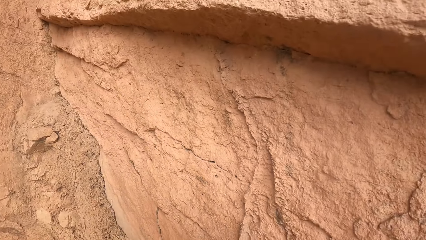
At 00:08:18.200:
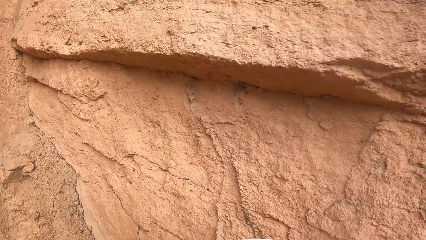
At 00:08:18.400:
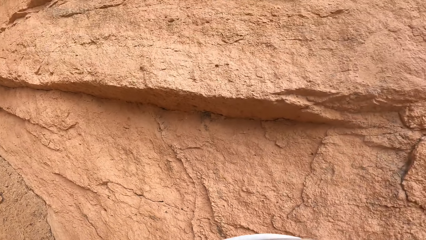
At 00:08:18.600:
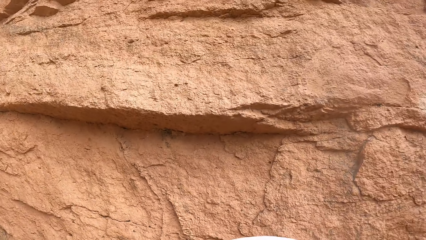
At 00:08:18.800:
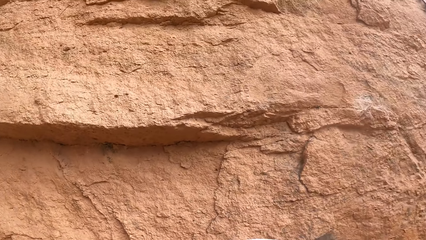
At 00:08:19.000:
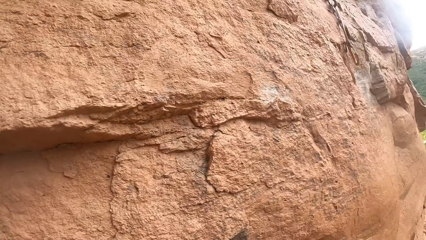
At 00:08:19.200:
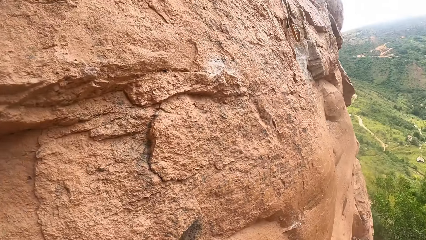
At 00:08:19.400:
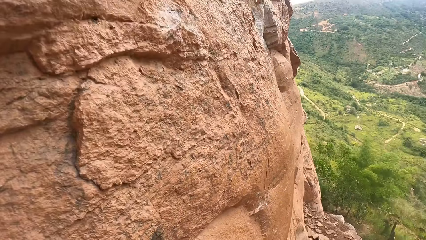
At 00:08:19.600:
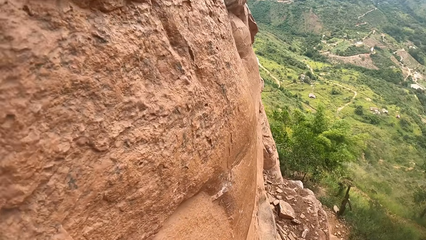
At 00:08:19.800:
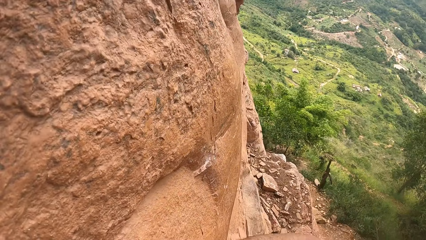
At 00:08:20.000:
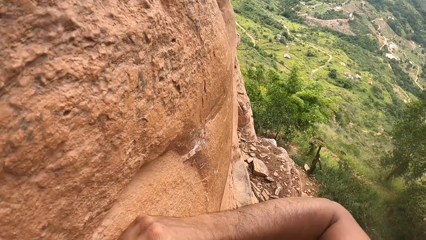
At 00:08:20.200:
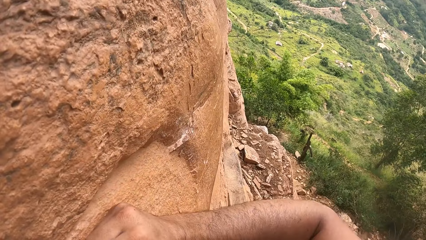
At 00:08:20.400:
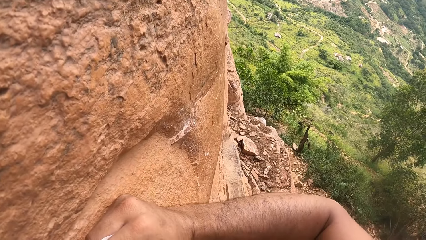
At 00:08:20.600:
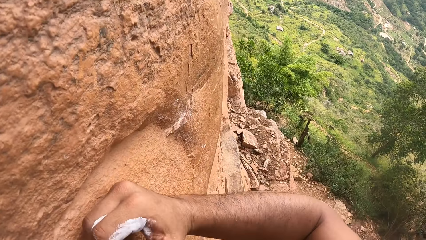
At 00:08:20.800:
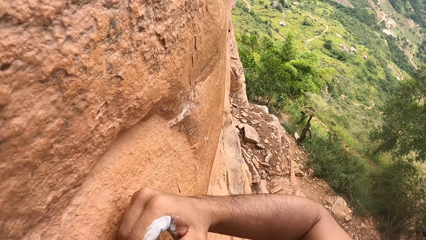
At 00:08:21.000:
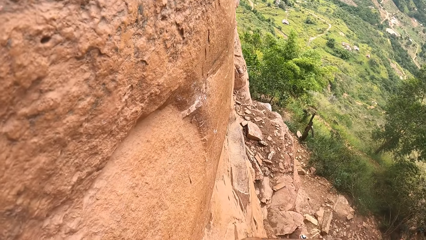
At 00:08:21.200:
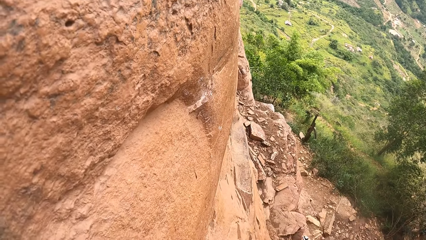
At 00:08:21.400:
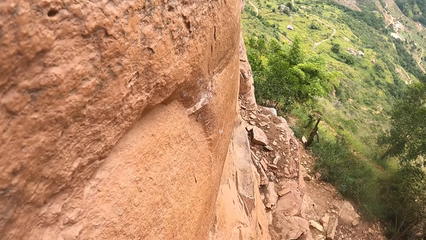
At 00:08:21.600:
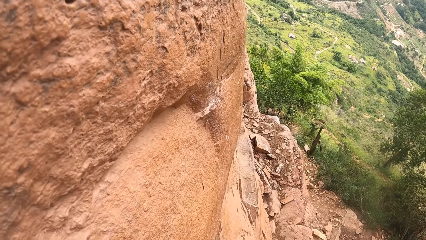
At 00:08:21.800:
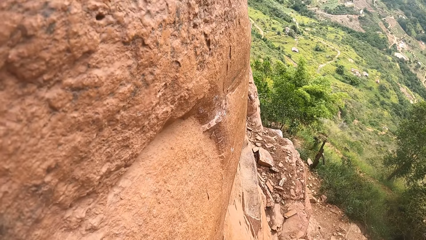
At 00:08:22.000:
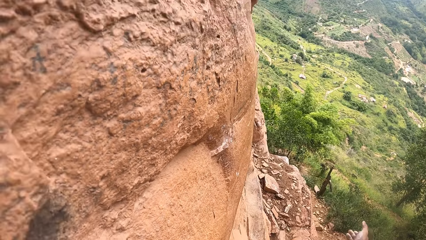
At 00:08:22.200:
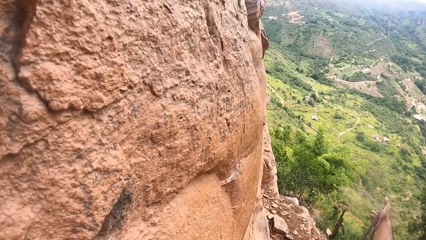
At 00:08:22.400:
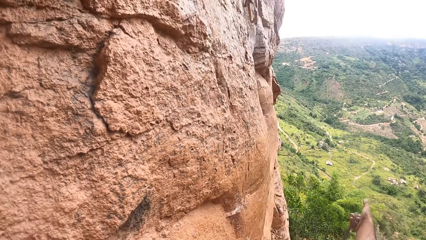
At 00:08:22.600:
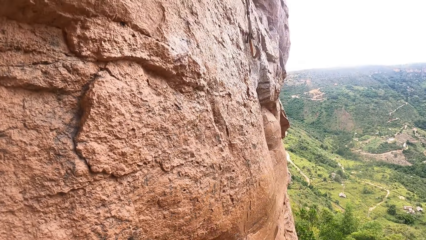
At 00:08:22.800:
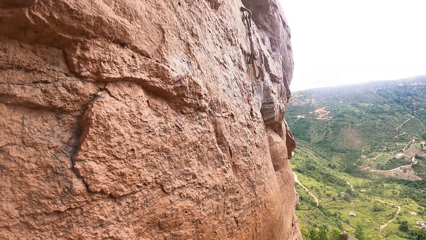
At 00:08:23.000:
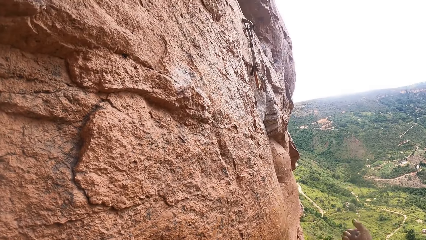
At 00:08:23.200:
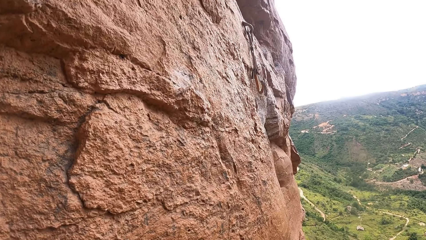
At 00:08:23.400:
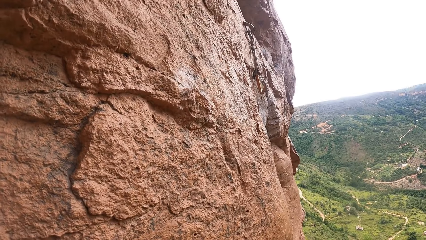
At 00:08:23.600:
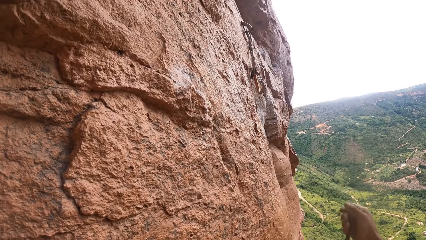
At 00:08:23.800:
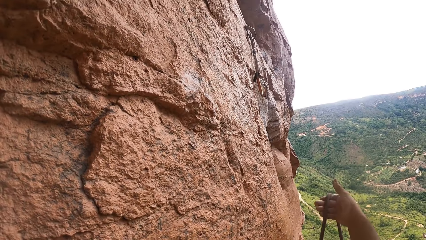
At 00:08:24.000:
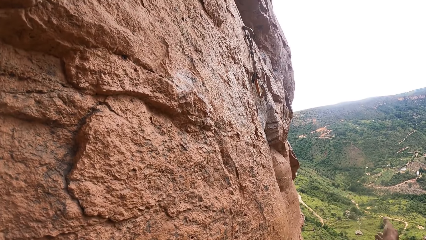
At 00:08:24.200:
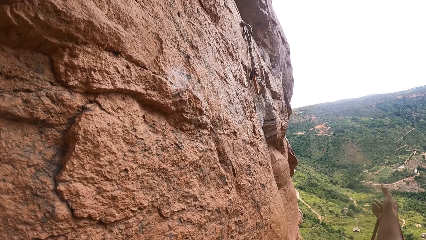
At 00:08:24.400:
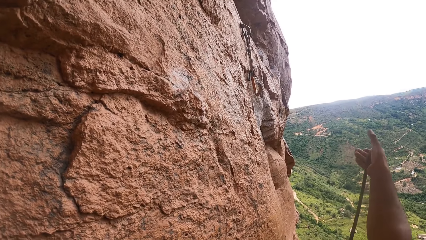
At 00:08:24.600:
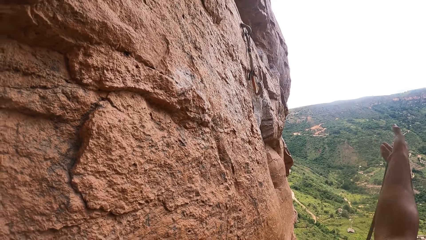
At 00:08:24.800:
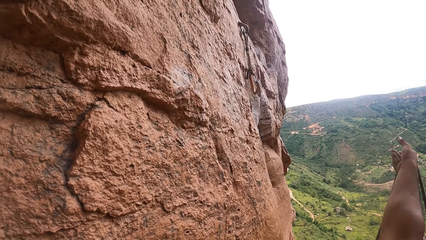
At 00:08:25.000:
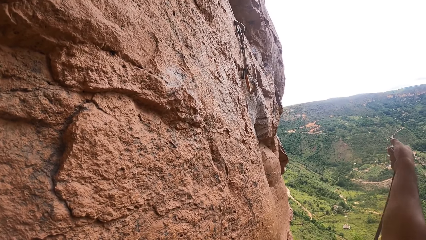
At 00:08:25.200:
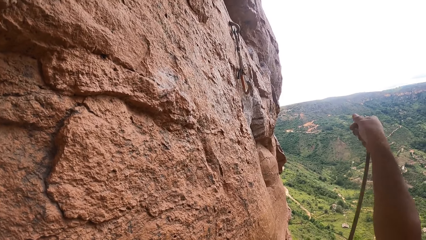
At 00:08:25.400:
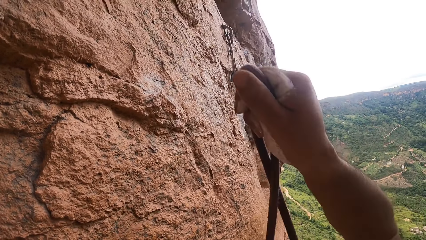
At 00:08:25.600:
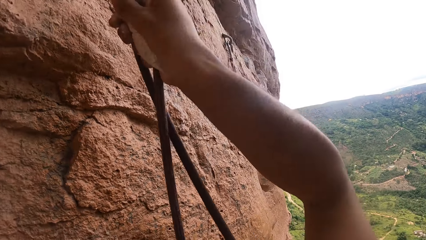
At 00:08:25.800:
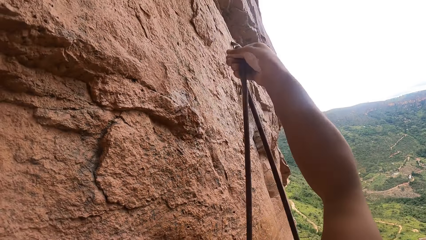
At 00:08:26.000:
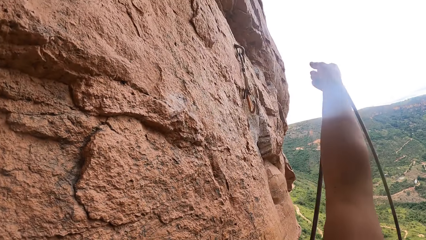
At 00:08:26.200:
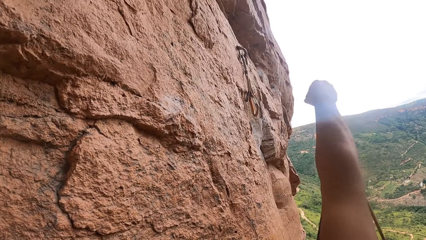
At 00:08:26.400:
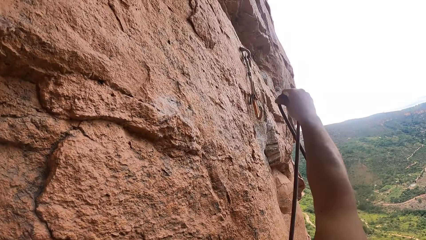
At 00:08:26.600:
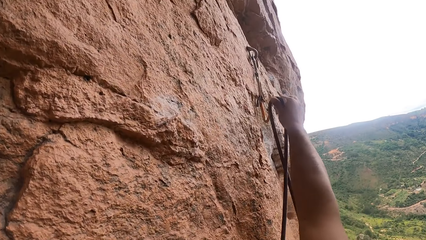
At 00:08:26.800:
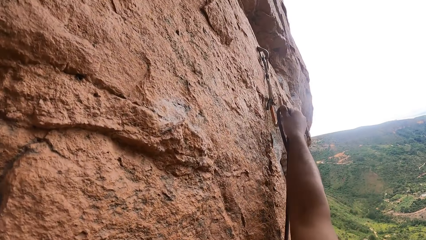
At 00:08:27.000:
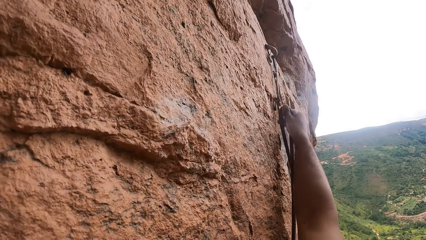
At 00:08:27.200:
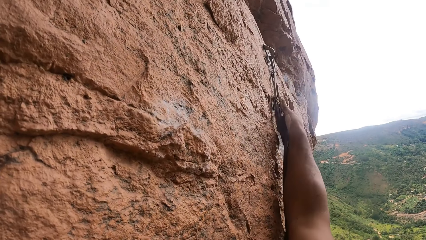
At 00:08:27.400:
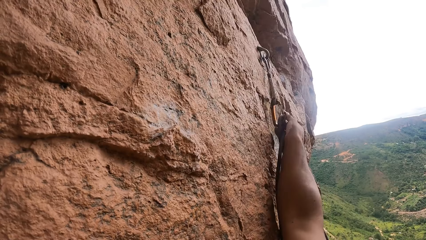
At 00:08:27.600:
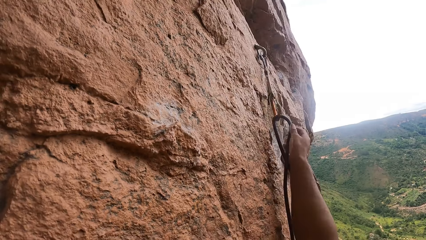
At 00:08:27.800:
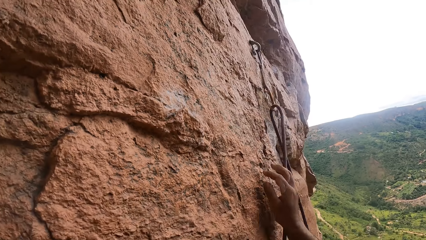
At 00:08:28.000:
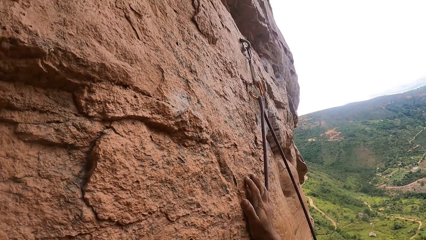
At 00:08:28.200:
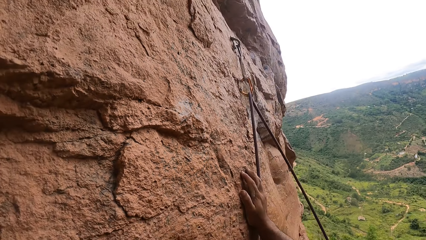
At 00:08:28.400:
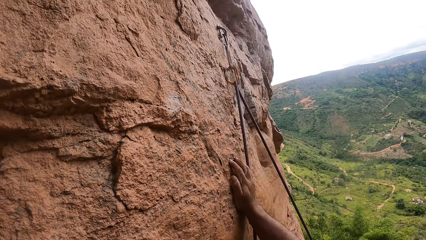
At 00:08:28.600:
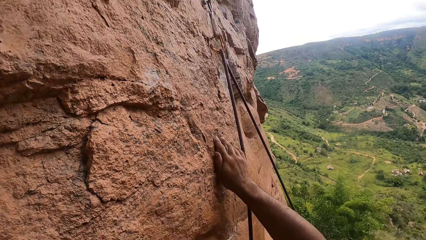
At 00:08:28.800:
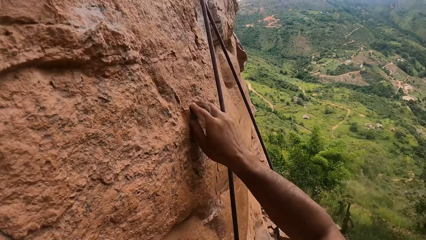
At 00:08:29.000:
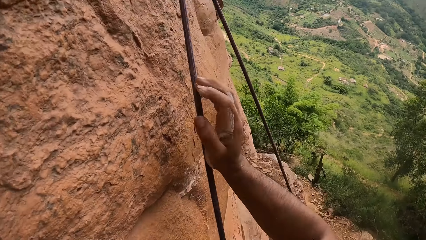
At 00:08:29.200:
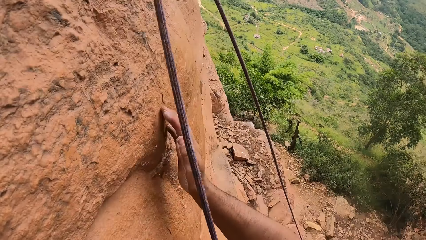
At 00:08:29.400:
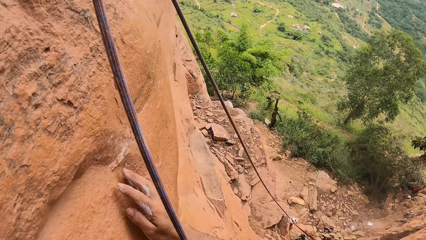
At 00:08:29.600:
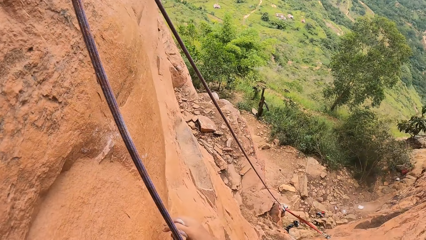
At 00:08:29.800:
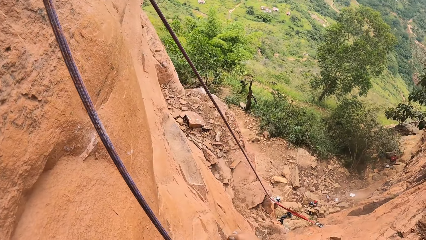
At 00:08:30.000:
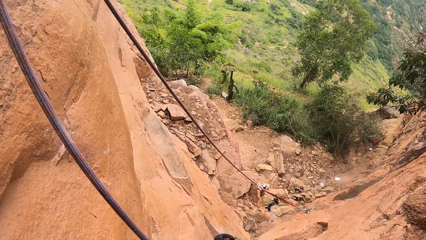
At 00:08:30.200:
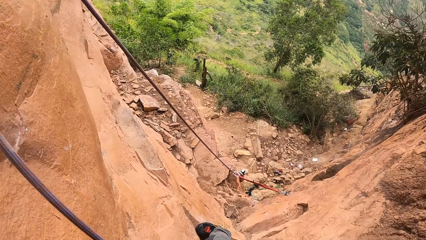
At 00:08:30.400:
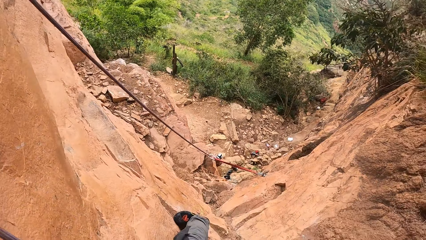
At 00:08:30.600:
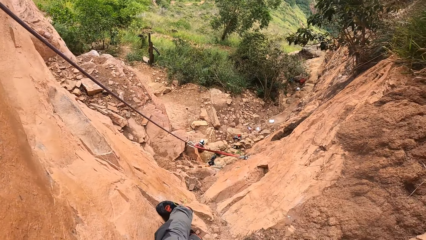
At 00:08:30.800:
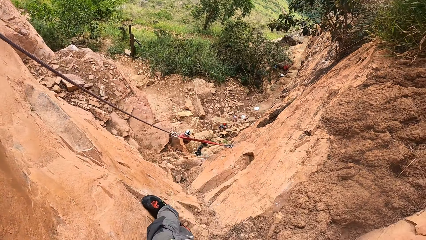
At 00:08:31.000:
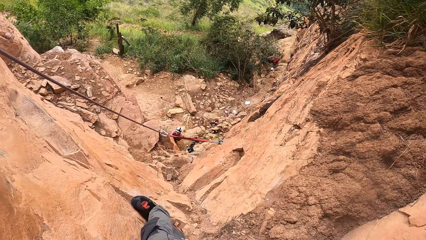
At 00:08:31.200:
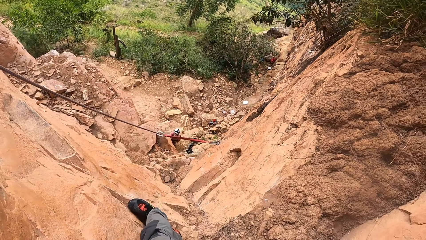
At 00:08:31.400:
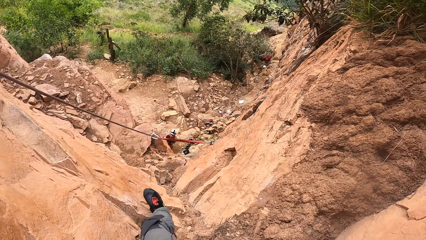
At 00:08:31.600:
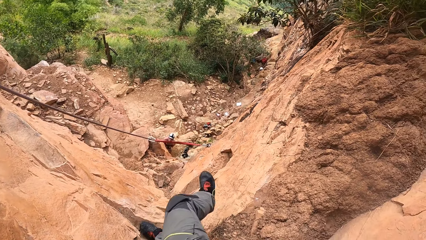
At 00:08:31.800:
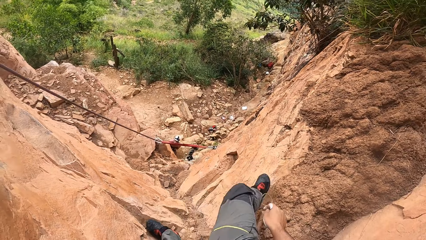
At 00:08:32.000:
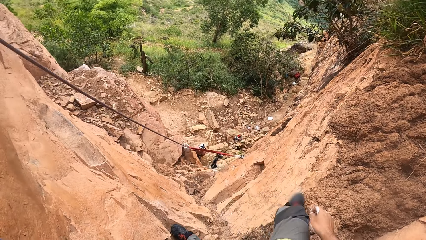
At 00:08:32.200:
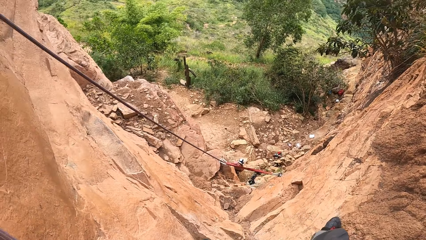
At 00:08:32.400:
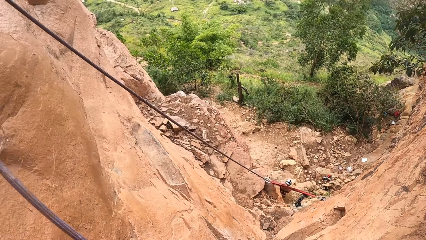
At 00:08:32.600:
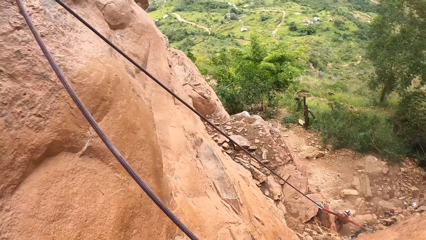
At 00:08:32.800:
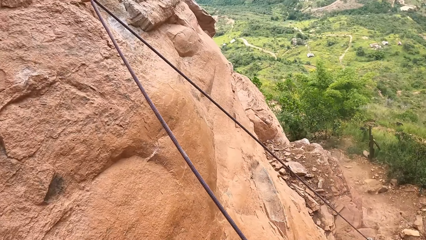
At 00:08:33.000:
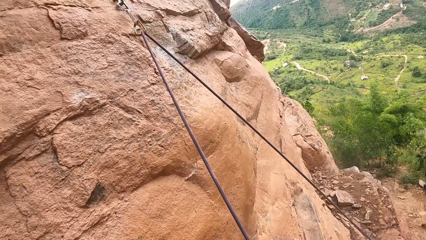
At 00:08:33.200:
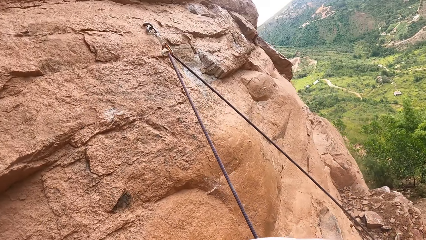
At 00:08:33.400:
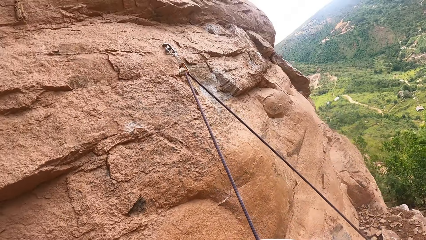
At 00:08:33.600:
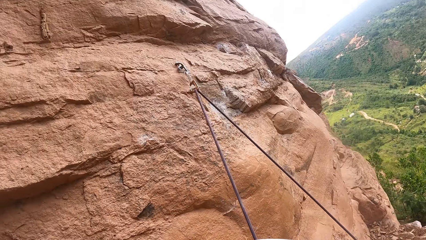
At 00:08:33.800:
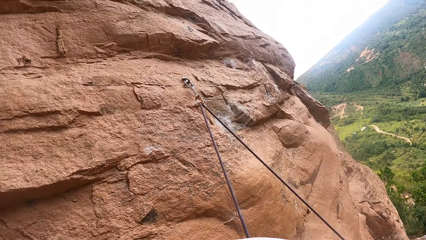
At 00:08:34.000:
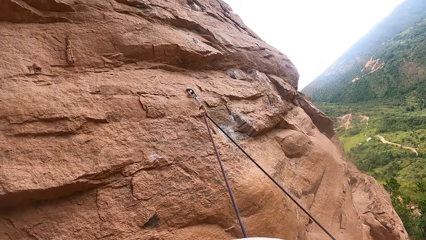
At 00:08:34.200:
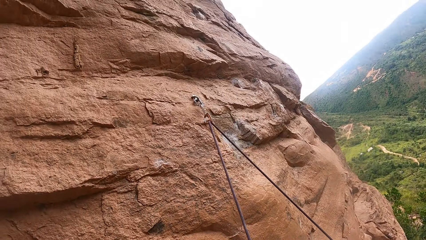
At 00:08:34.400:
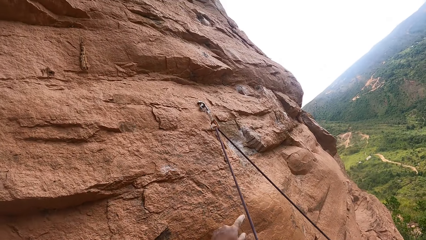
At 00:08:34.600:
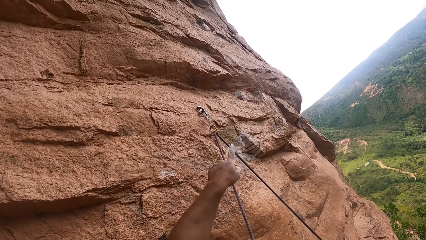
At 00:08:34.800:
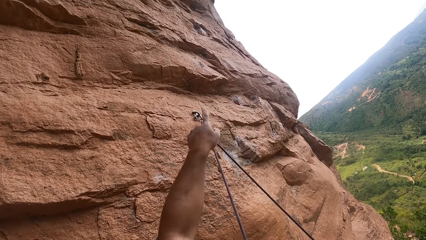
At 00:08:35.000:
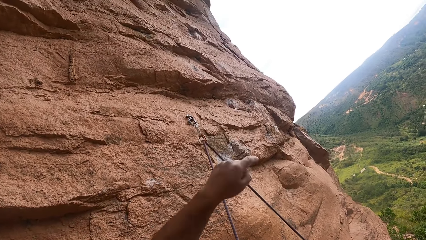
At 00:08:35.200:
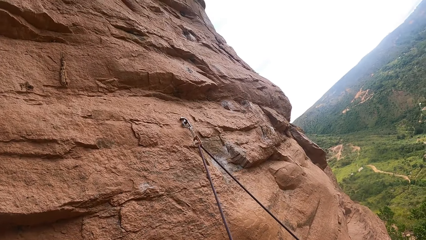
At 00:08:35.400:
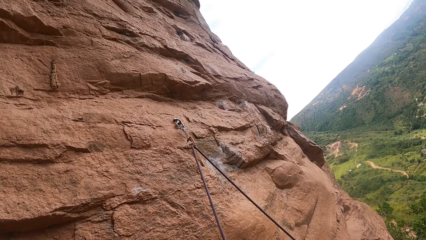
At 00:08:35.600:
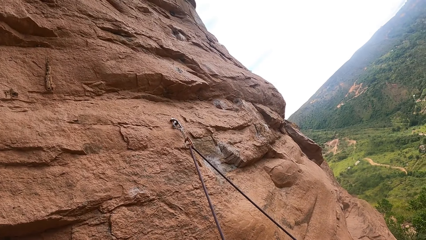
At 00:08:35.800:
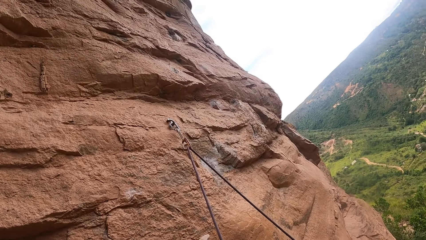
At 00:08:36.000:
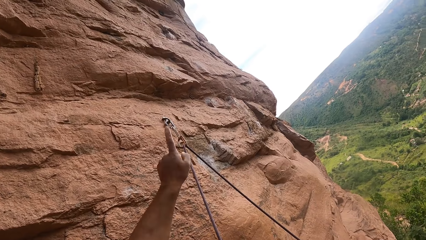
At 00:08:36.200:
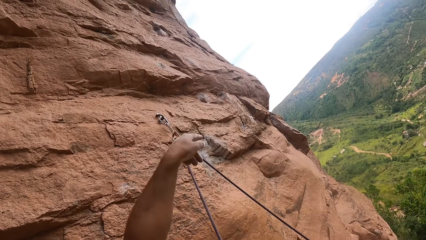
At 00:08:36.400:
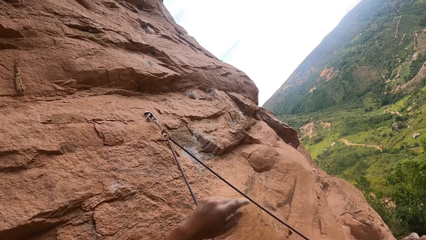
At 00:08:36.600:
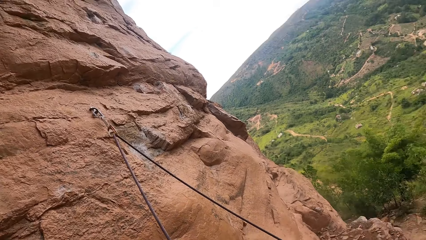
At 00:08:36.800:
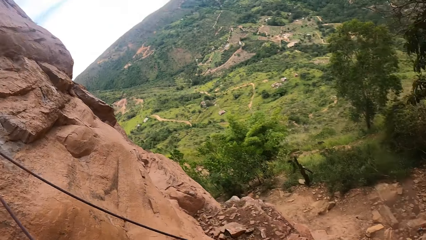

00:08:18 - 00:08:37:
The camera wearer looks down around a rock. They look up on the rock. They pull the rope. They stretch up the rope. They fix the rope to a hook. They touch the rock with the right hand. They look down around the rock. They look at the climbing harness. They step backwards on the rock. They look at the hook and a trad. They point at the hook with a finger.
